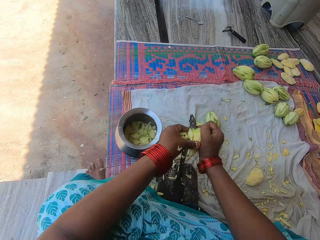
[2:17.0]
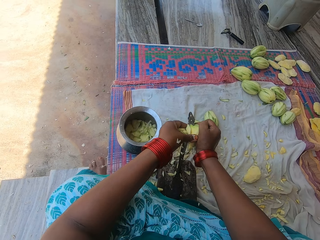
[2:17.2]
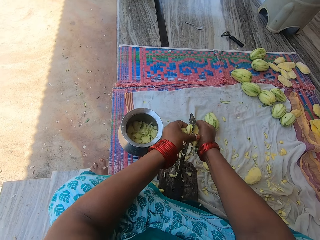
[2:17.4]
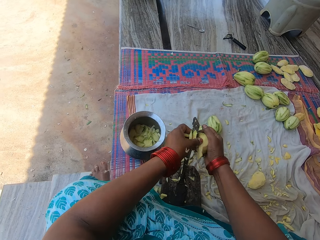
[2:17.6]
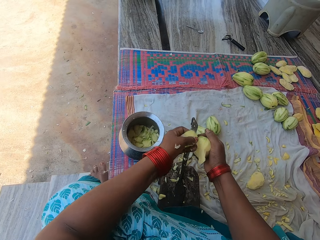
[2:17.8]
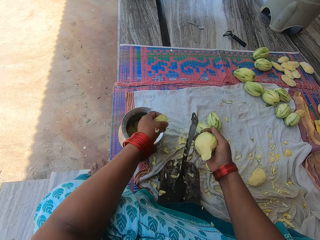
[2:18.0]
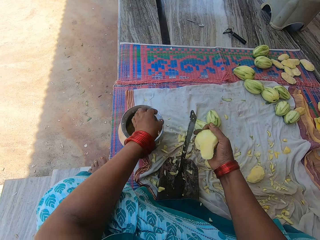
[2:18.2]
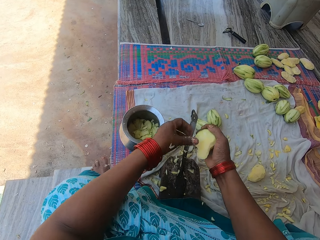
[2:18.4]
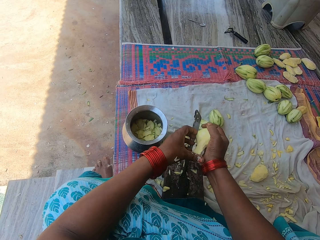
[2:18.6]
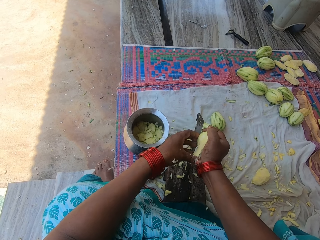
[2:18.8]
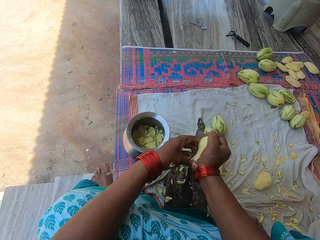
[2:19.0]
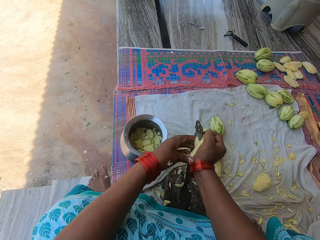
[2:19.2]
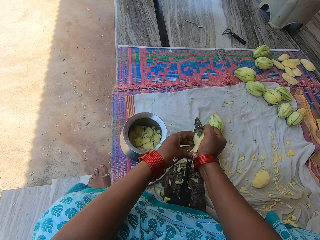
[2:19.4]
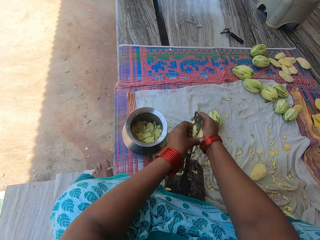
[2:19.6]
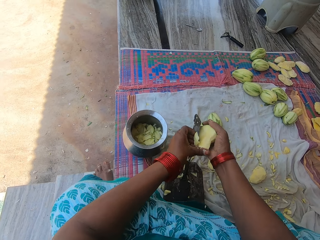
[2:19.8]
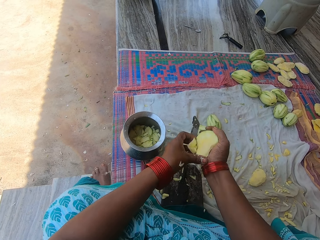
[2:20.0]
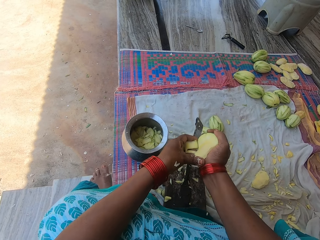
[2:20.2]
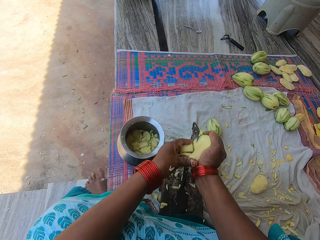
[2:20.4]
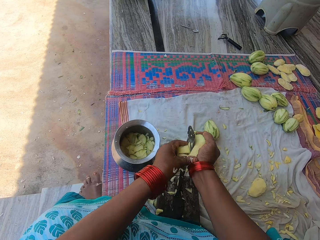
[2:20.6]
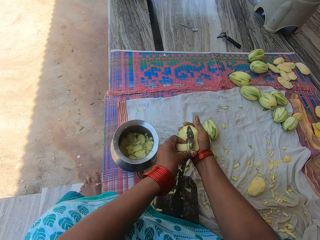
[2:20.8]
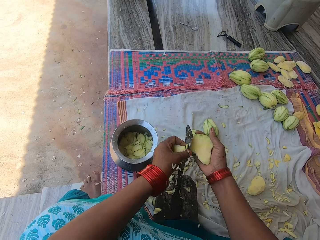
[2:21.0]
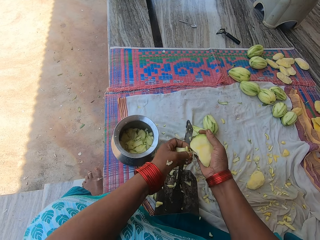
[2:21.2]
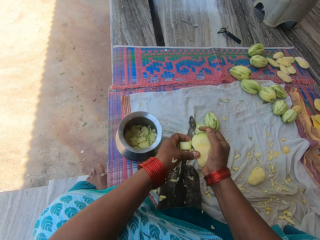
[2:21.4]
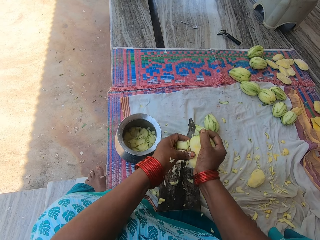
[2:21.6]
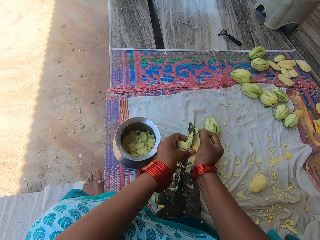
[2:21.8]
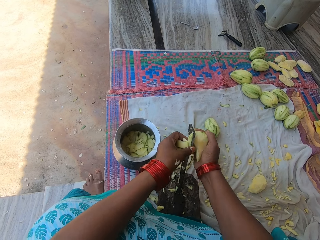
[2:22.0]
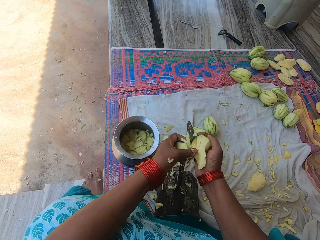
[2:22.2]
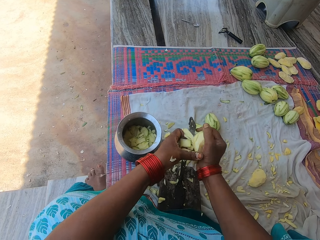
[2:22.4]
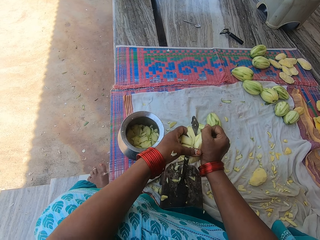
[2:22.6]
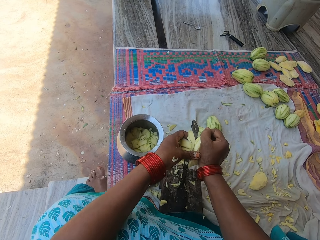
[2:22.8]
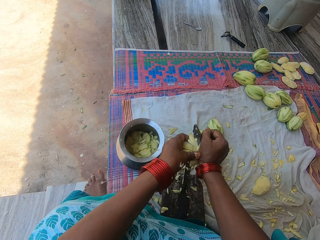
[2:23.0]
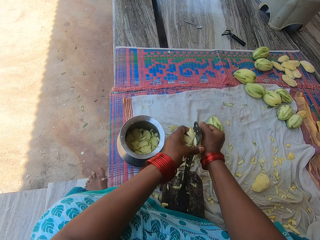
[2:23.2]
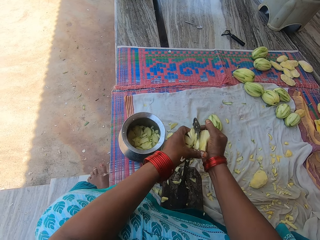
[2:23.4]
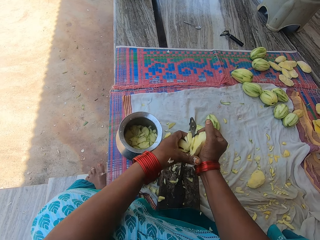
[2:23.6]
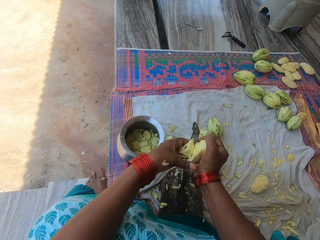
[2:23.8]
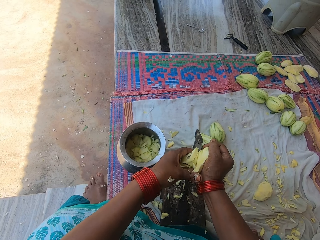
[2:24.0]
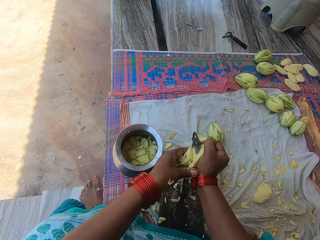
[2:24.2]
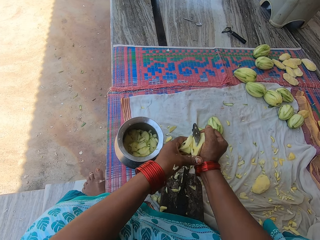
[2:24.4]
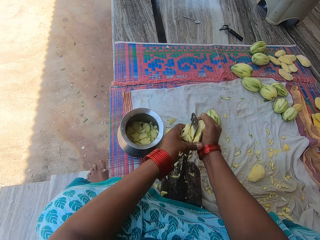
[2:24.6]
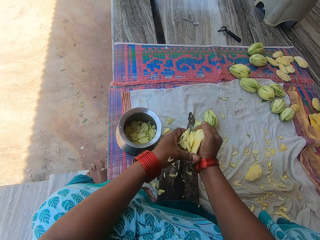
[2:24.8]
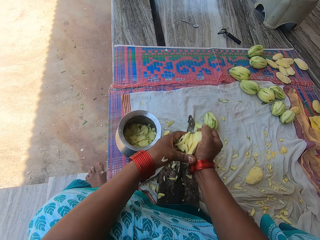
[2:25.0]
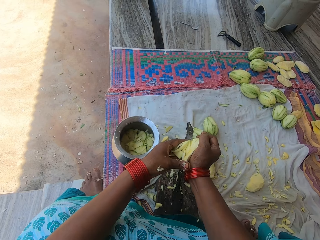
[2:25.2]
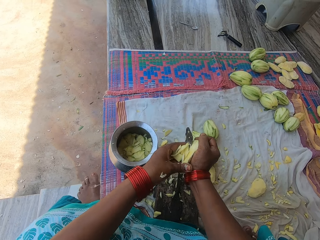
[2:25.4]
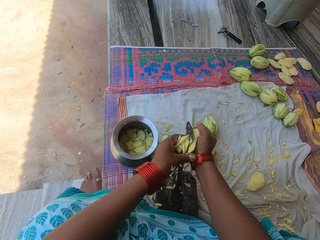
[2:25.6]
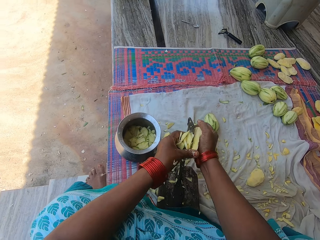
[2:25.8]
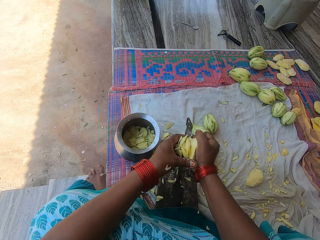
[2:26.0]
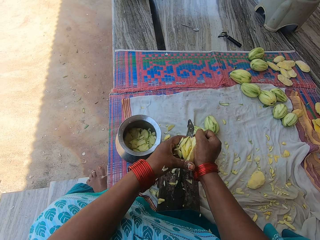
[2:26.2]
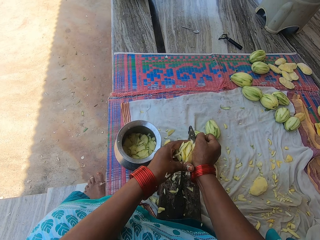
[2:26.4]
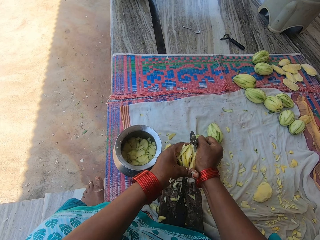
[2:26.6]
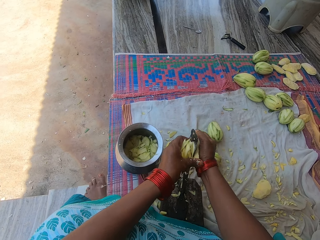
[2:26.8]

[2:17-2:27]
The camera wearer pours the chopped mangoes in the cooking pot. They chop the mango into pieces with the knife on the knife stand.

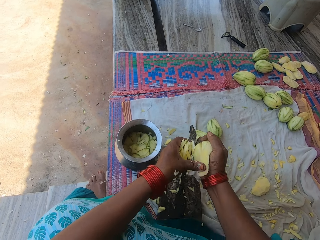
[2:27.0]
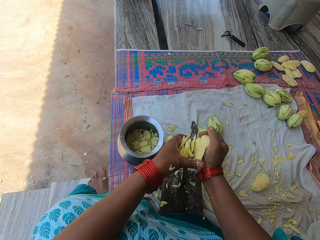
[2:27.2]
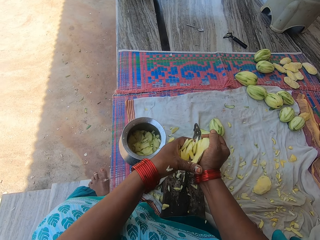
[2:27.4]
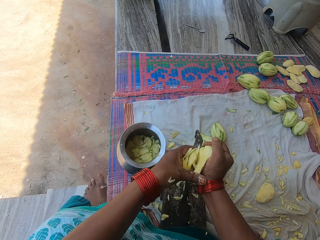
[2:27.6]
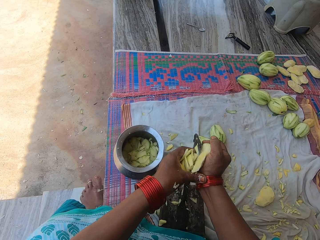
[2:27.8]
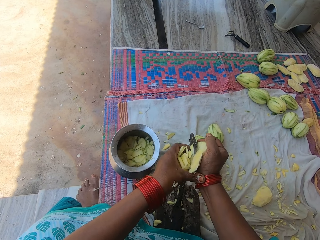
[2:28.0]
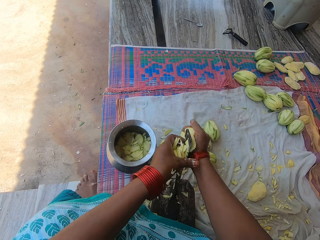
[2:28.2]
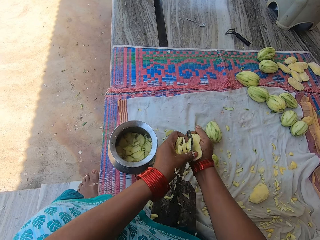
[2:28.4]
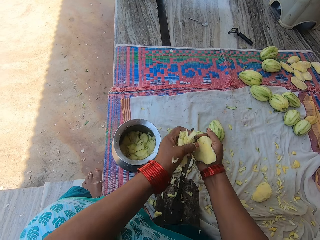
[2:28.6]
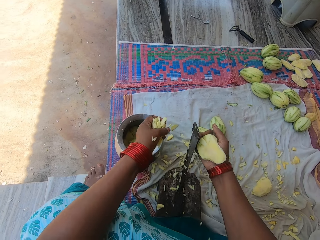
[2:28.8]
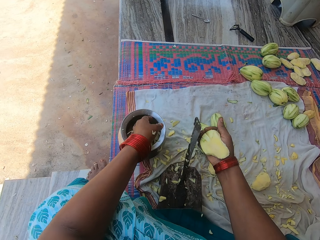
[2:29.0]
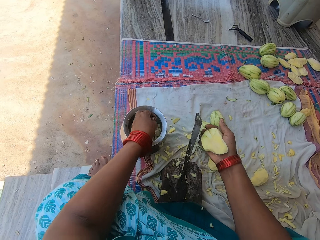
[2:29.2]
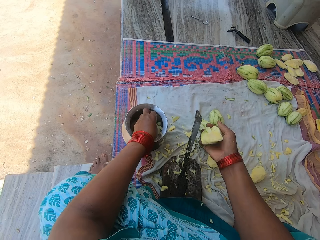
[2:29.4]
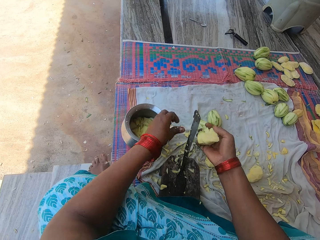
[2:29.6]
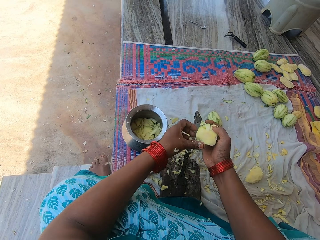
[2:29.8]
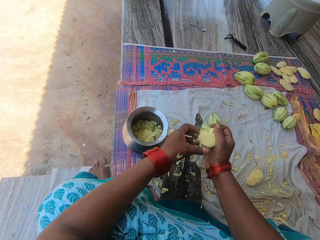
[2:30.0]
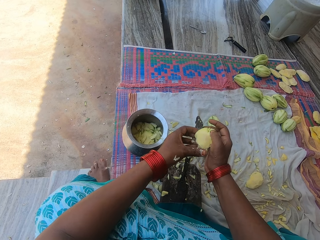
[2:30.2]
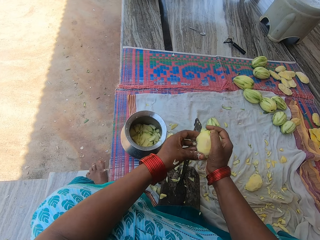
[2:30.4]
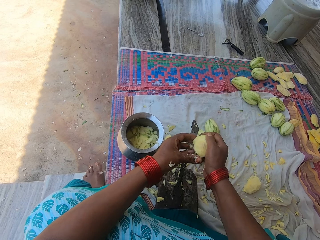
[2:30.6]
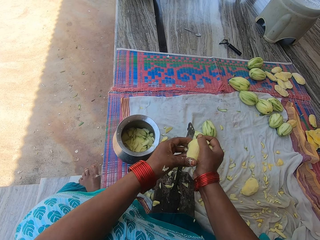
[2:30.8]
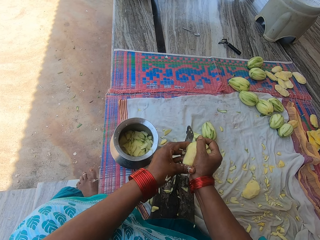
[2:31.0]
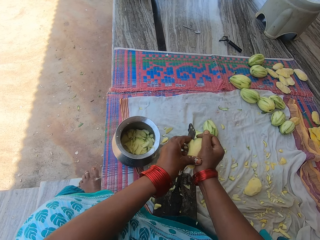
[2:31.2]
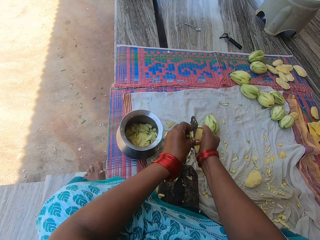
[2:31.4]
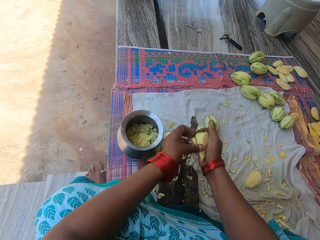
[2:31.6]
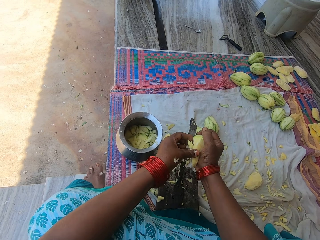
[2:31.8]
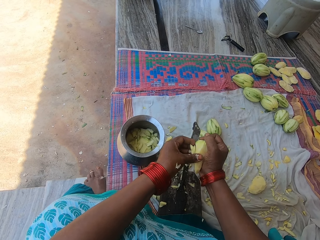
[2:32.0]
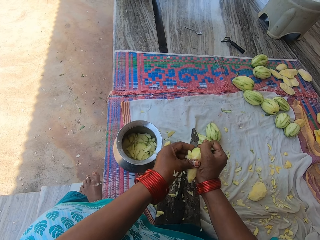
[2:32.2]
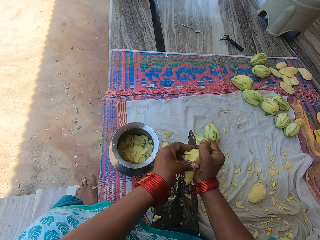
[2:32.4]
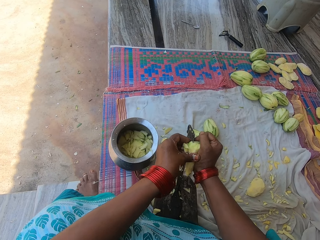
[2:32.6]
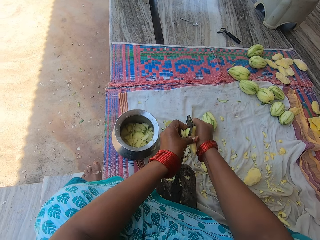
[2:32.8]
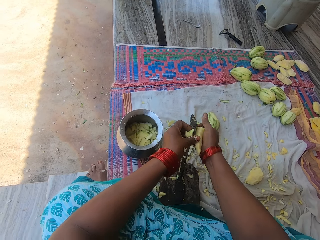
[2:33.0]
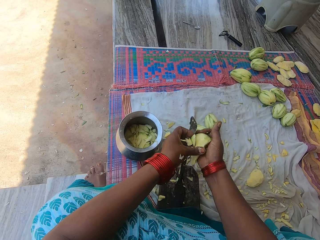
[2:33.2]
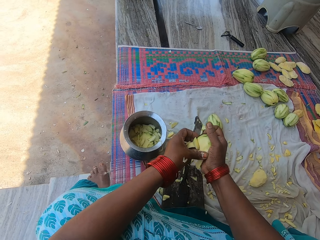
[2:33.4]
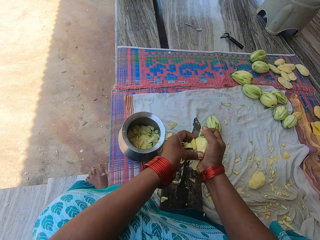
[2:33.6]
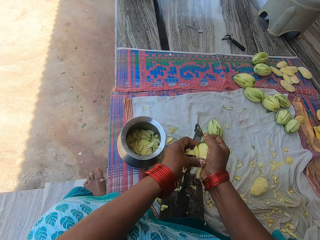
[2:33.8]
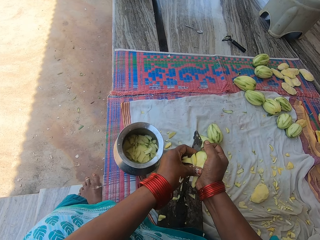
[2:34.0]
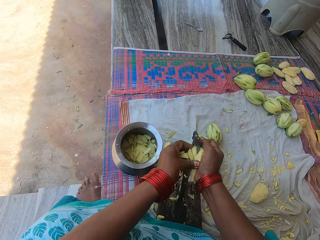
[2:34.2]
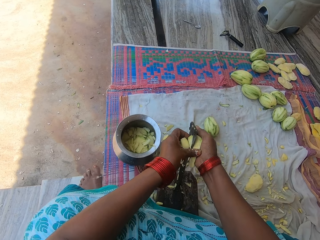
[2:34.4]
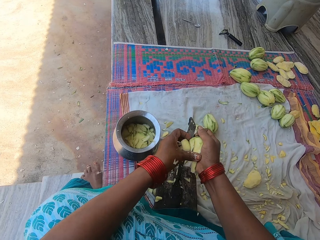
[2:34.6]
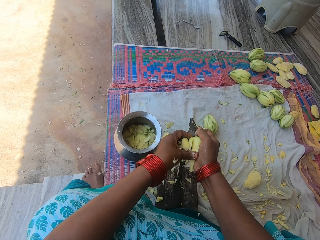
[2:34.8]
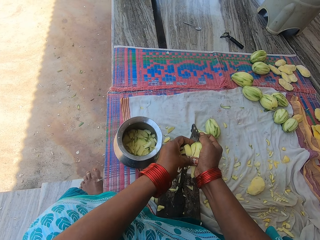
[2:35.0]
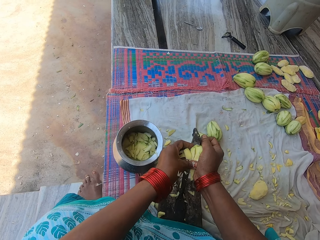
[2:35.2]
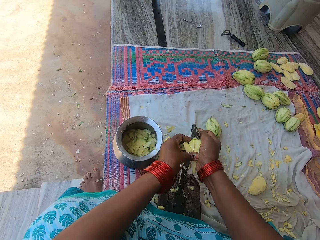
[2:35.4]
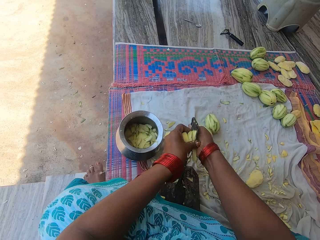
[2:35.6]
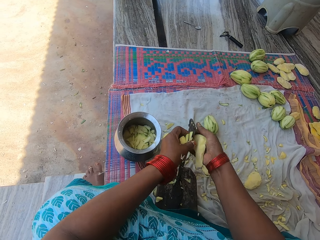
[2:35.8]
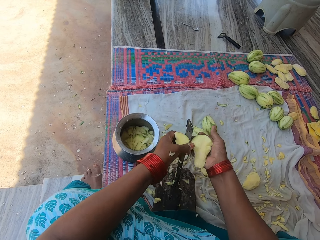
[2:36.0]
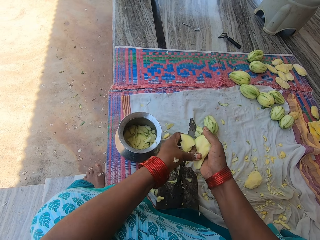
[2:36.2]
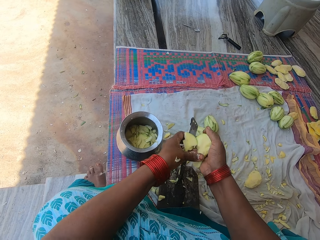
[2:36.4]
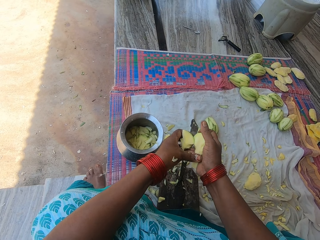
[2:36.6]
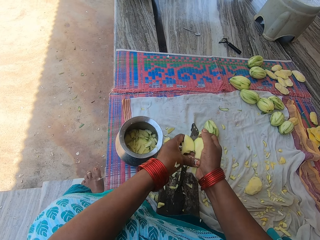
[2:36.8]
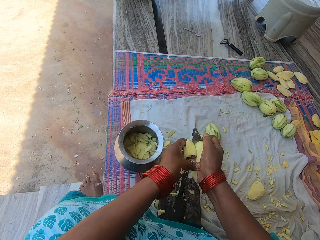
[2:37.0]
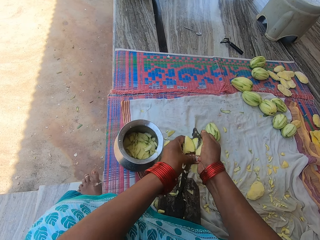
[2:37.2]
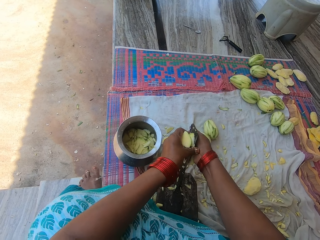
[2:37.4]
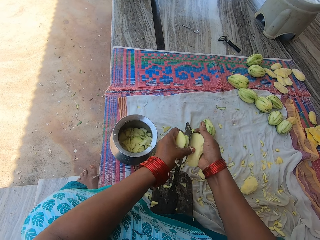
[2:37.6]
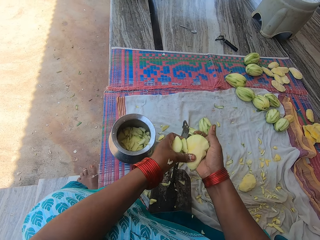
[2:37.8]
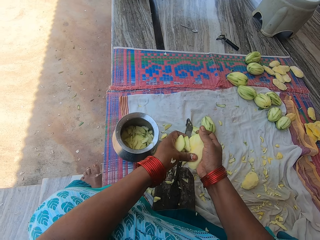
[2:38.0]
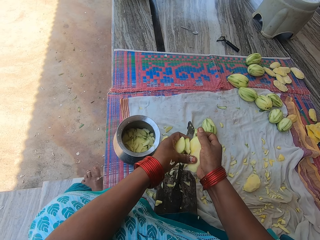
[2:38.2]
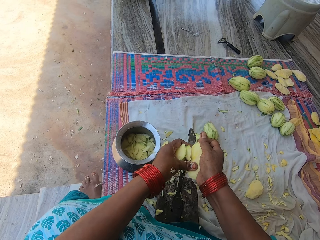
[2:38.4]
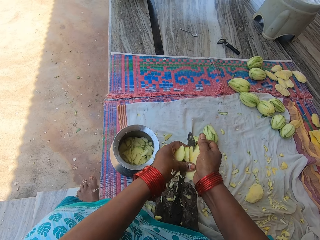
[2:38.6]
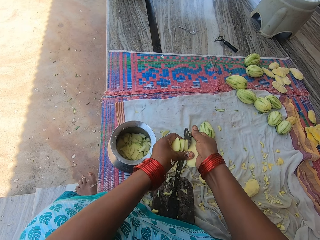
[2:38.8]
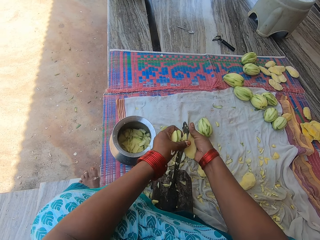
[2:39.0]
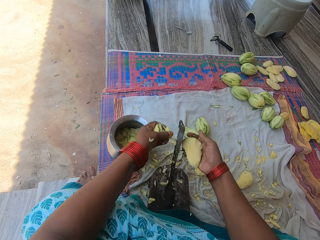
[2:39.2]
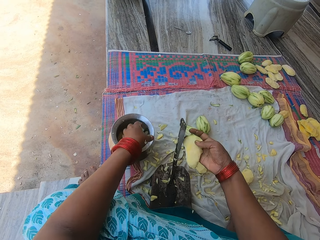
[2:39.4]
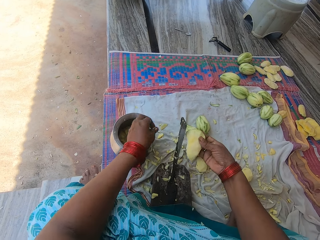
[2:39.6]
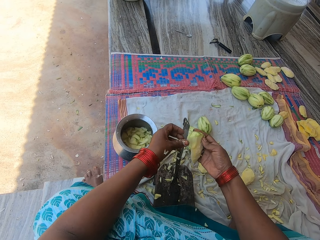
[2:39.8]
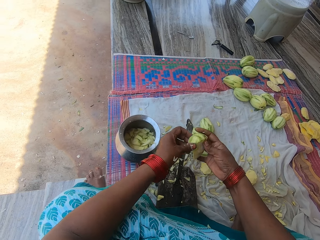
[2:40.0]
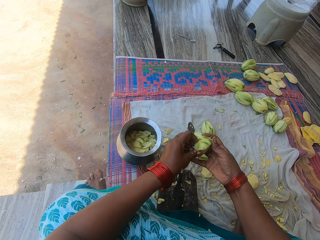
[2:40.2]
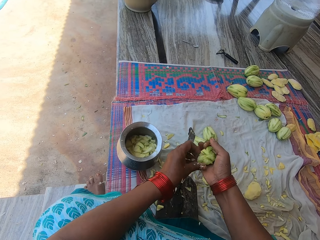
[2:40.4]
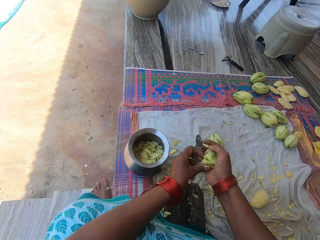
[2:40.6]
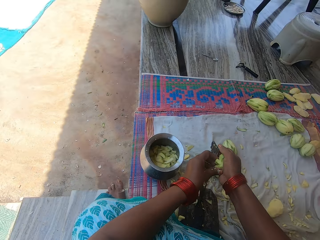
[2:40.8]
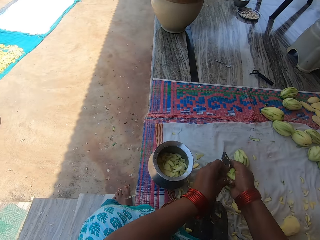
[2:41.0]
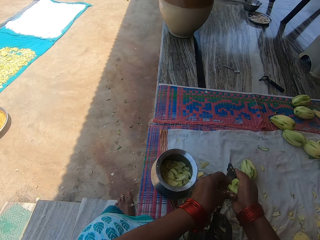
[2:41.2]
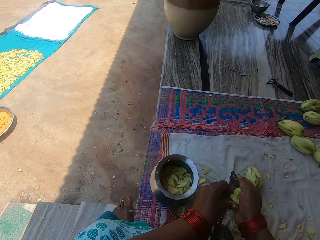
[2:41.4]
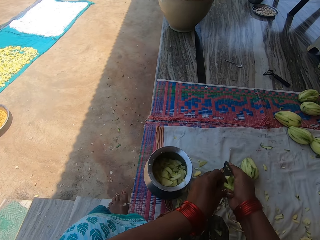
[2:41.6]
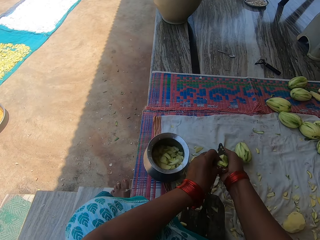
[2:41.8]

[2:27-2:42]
The camera wearer pours the chopped mangoes in the cooking pot. They chop the mango into pieces with the knife on the knife stand. They hold the mango with hands. They pour the chopped mangoes in the cooking pot. They chop the mango with the knife on the knife stand. They hold the mango with hands.
